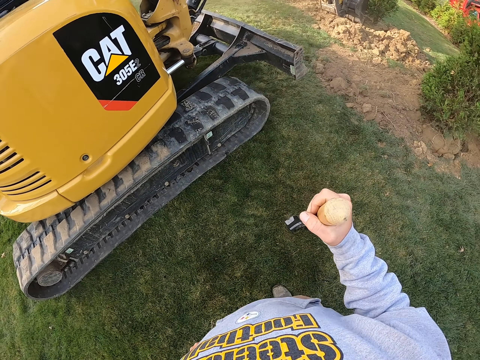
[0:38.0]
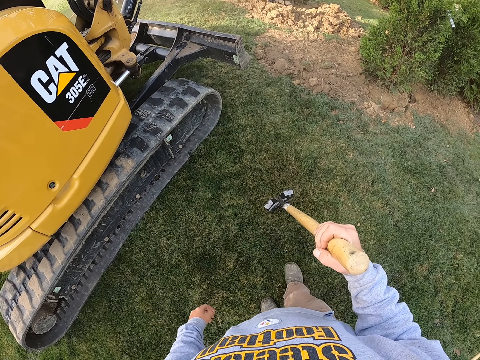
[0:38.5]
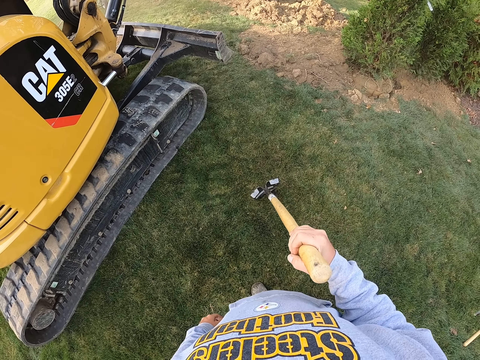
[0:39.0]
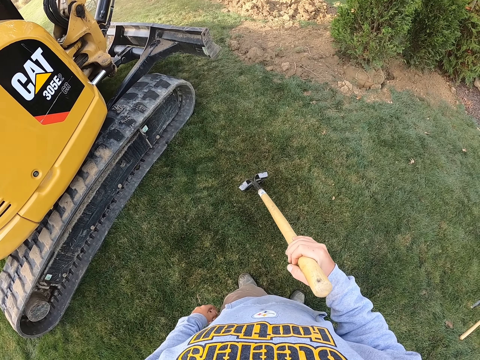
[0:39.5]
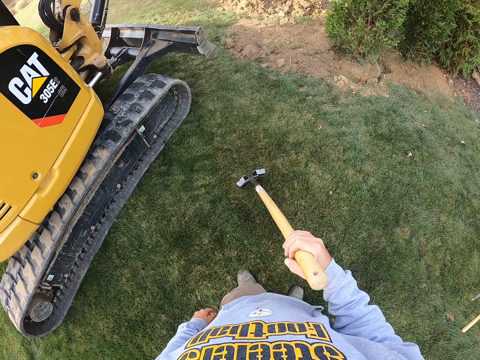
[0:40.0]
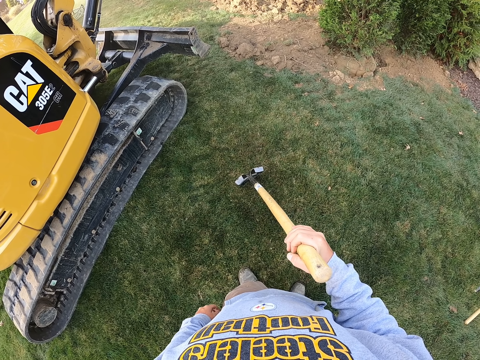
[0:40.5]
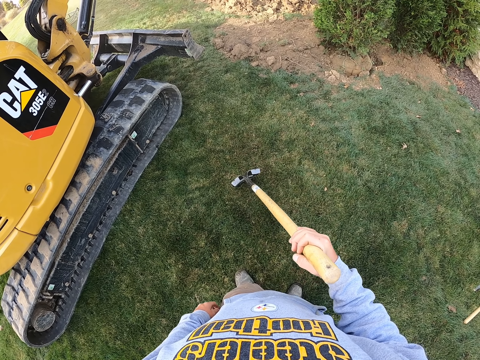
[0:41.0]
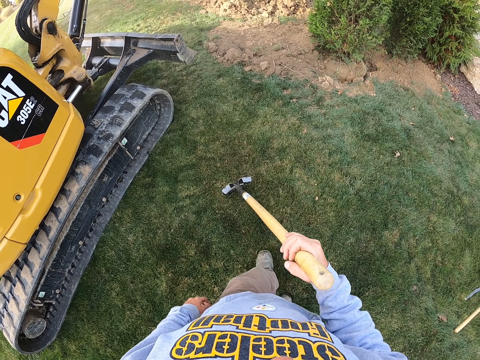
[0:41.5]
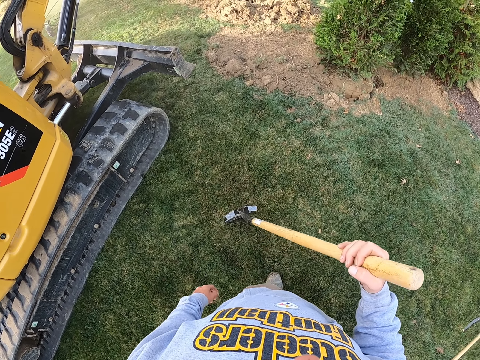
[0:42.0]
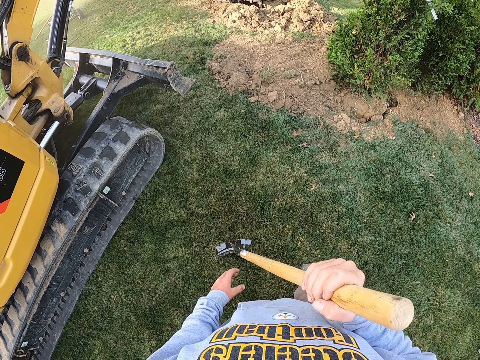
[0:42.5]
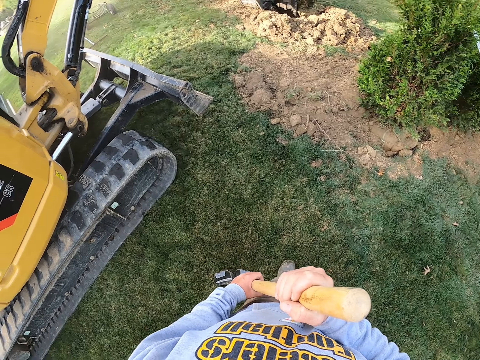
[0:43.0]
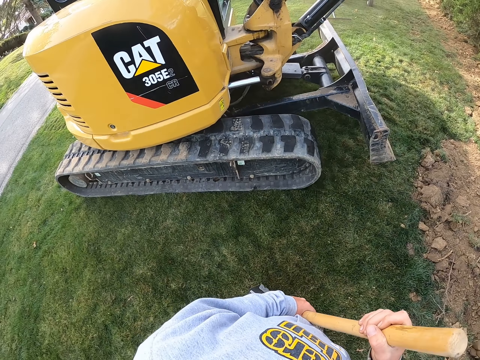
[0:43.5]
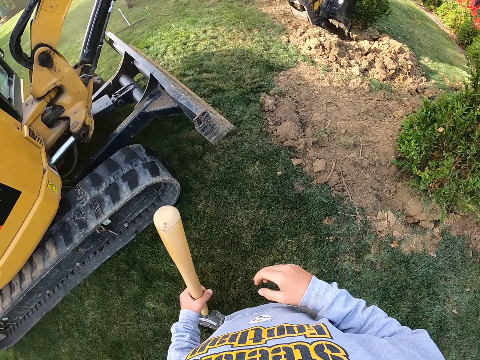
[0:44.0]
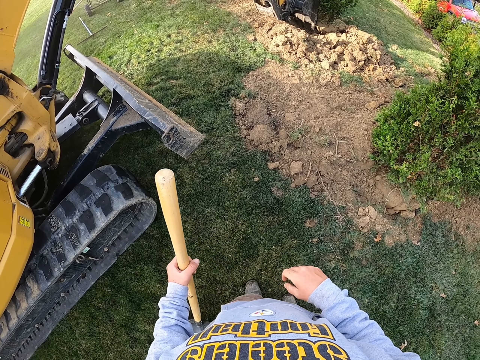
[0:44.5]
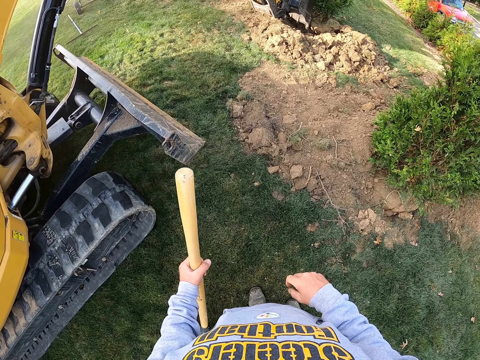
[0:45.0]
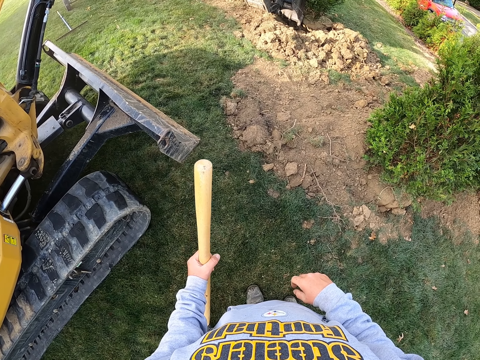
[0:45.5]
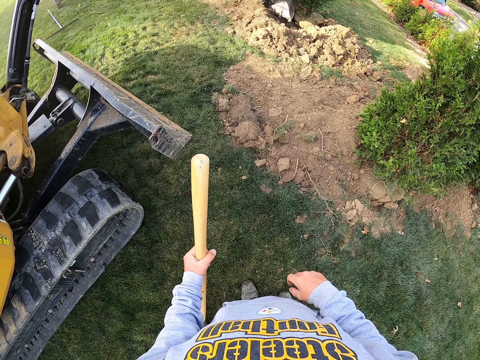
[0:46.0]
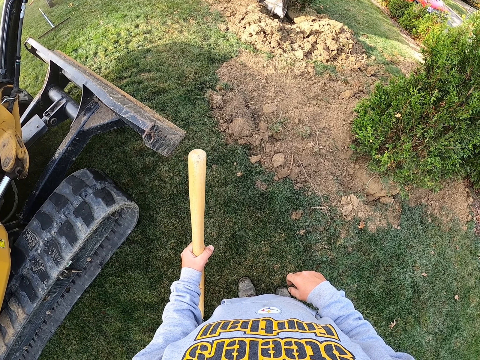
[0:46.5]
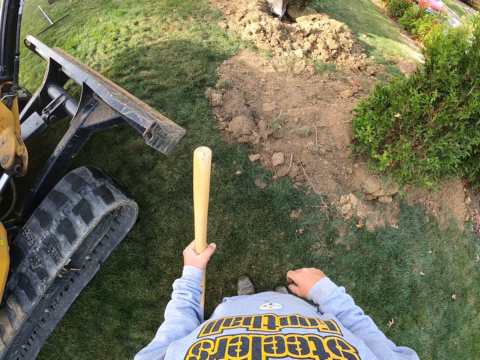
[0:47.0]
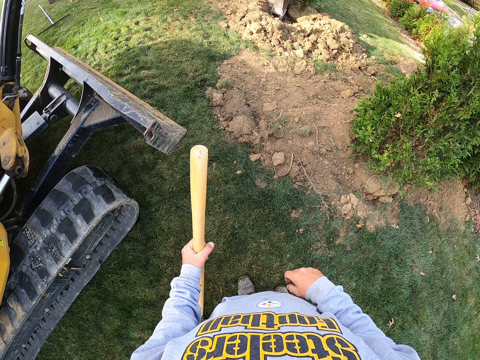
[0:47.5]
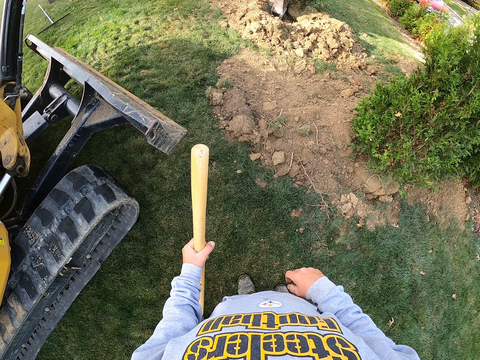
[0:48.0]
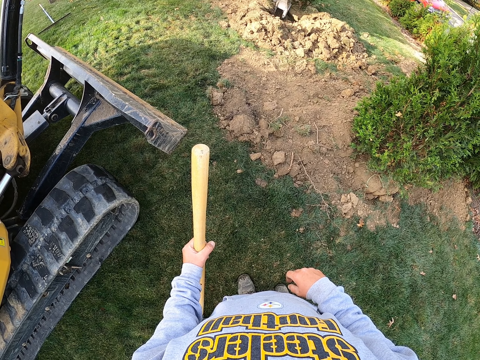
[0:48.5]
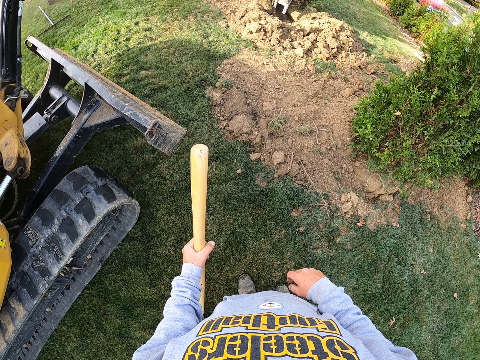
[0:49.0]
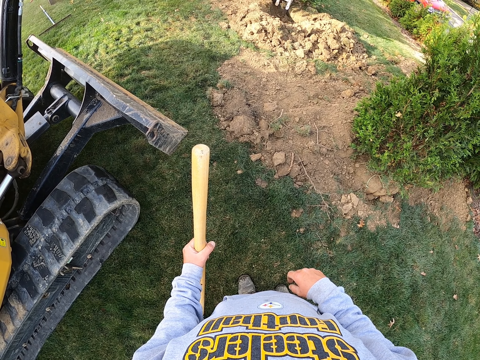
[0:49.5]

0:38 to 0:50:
The camera wearer moves backwards. They look at the tractor shovel. They move forwards. They move the spade to the left hand. They look at the tractor shovel. They look around the compound.

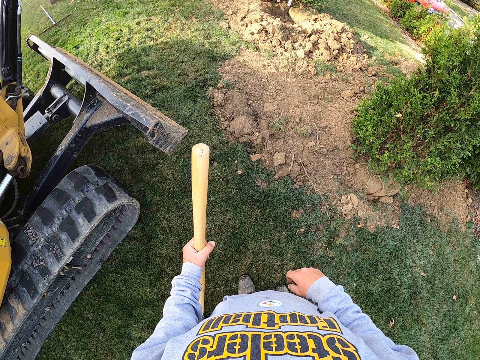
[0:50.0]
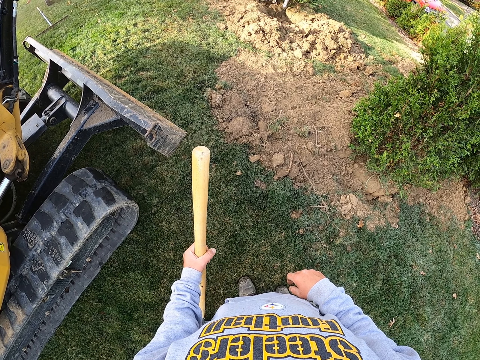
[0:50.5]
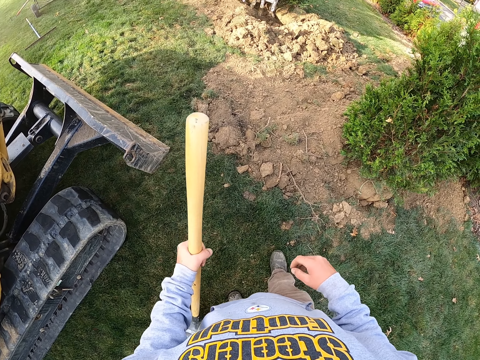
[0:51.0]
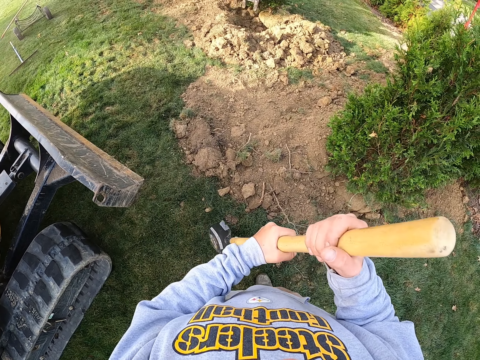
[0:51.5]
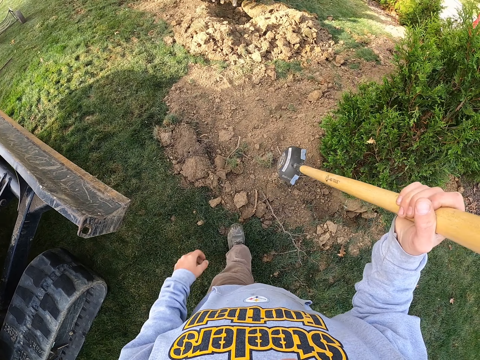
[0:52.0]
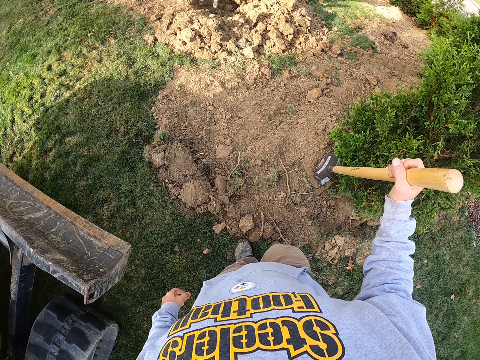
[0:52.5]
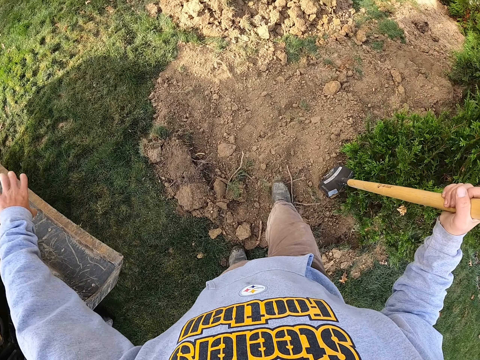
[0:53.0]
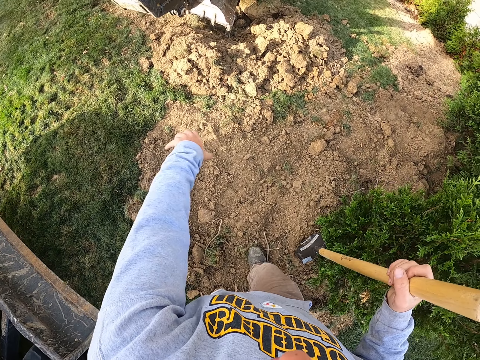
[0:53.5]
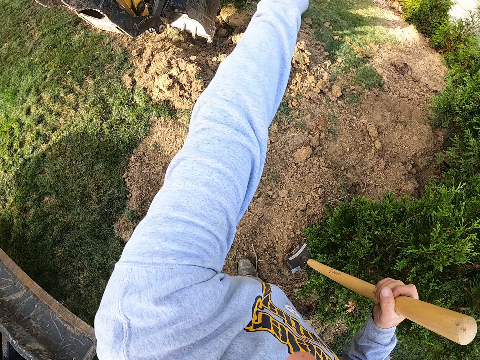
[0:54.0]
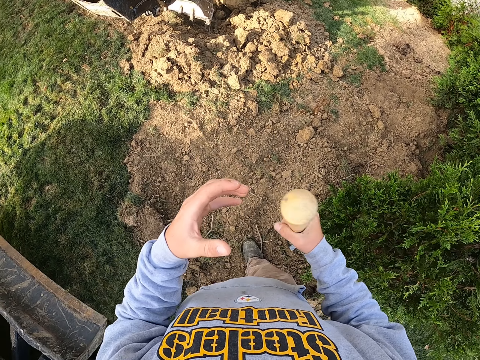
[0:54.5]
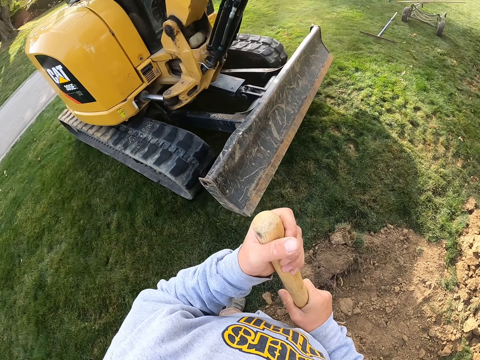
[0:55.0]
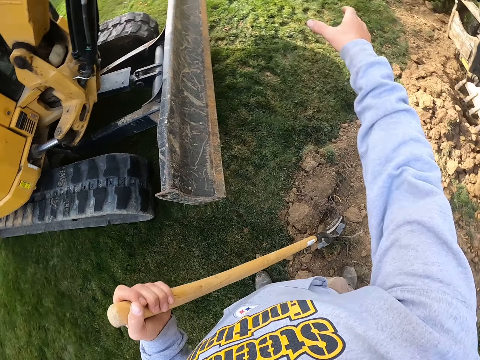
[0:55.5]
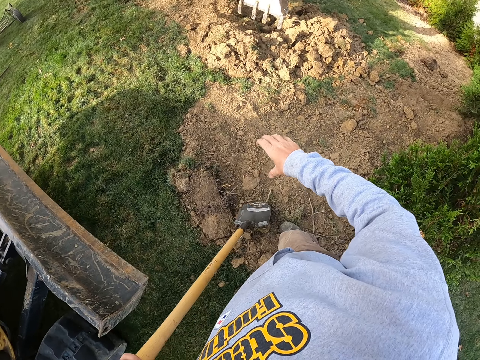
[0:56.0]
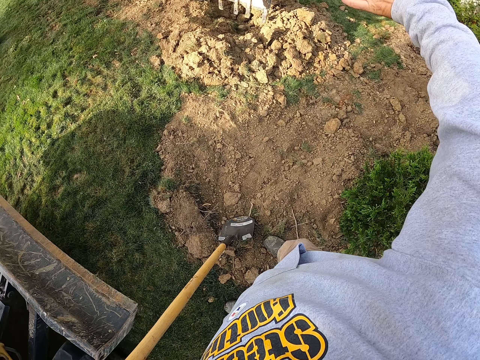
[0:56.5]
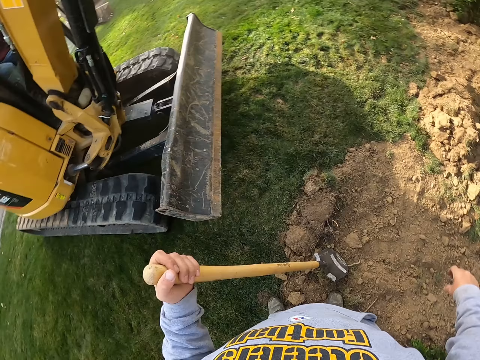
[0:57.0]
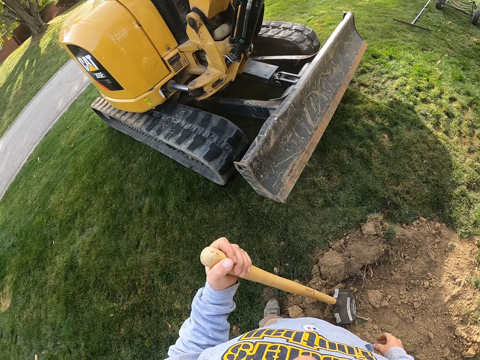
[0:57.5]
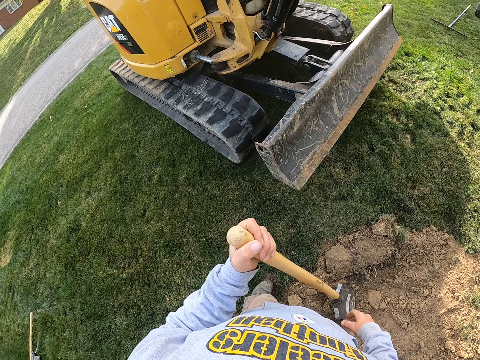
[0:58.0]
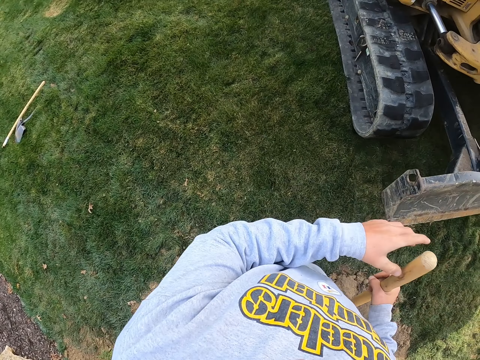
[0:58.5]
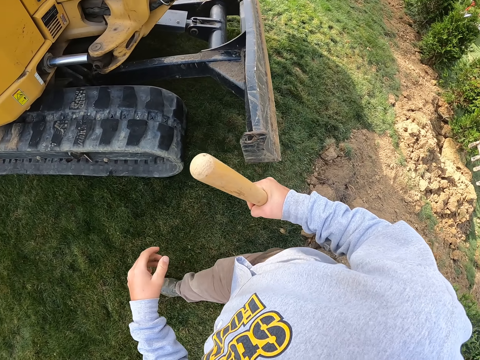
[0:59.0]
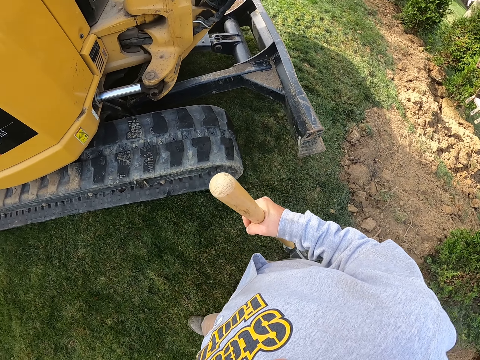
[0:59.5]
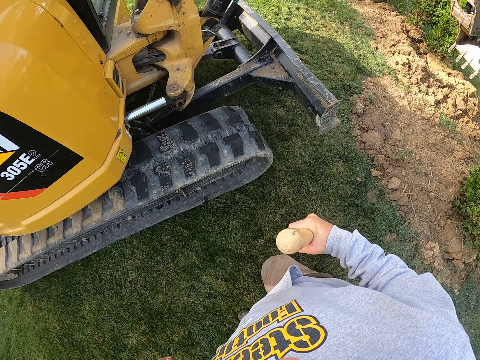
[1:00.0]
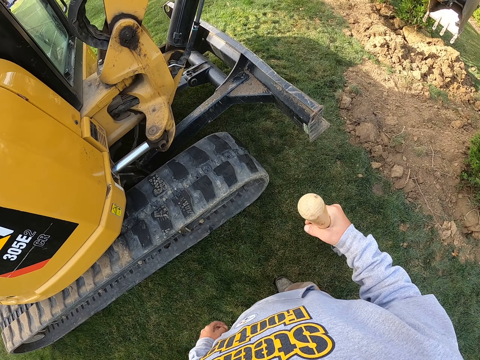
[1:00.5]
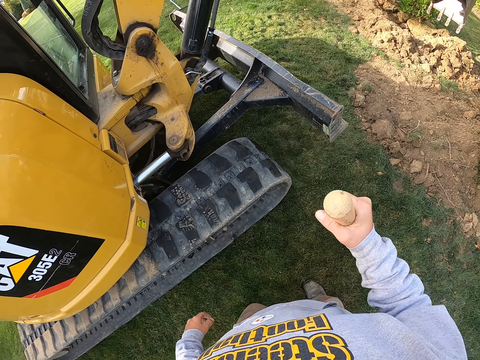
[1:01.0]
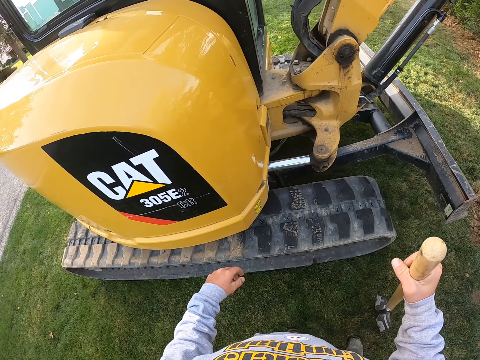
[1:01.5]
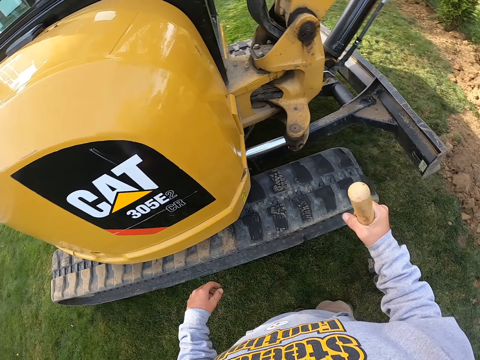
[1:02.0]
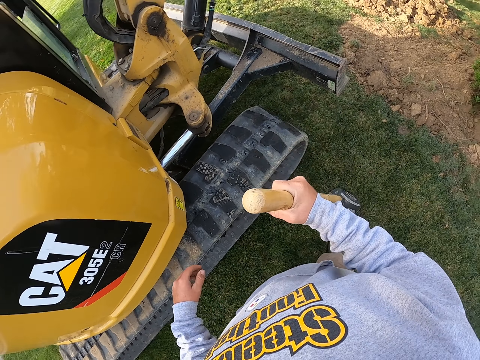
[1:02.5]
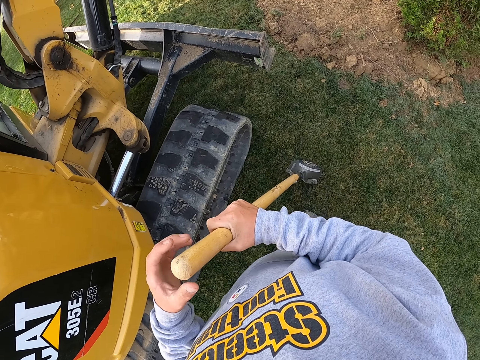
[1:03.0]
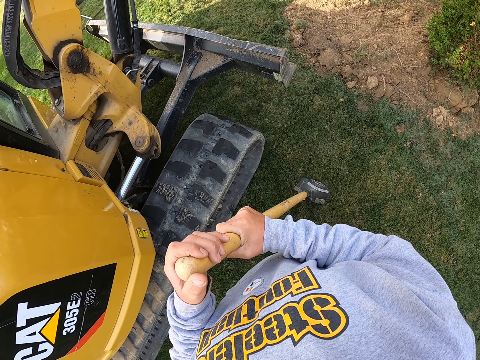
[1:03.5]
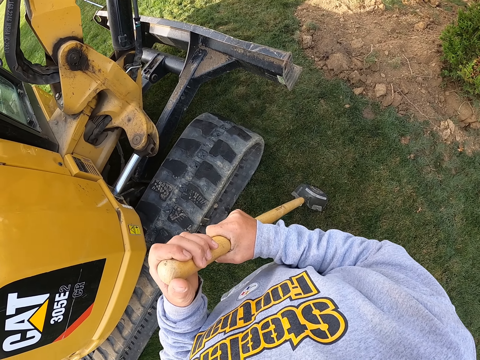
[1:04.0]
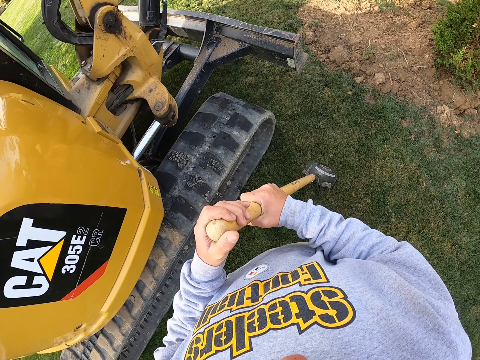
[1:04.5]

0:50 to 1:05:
The camera wearer moves the spade to the right hand. They move a step forward around the compound. They point at the ground. They move the spade to the left hand. They move the right hand over the ground. They talk to someone. They look at the tractor. They move the spade to the left hand. They walk beside the tractor around the compound. They look around the tractor. They look at the caterpillar.
